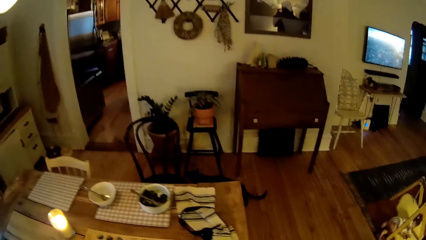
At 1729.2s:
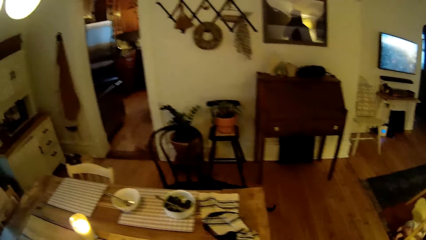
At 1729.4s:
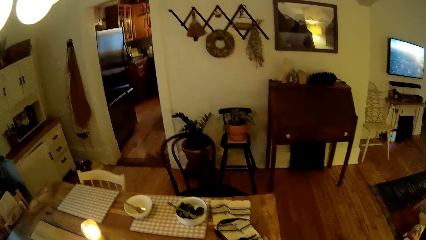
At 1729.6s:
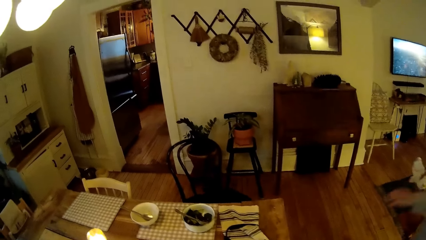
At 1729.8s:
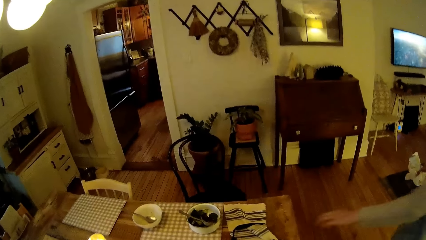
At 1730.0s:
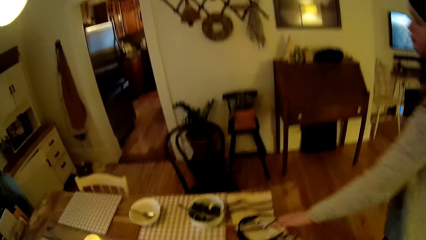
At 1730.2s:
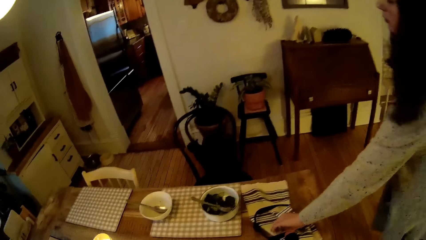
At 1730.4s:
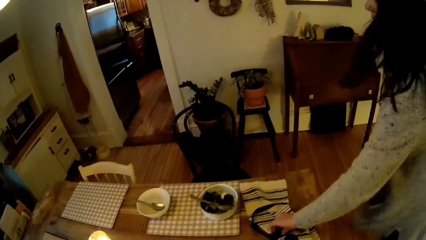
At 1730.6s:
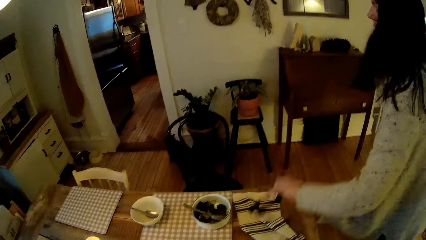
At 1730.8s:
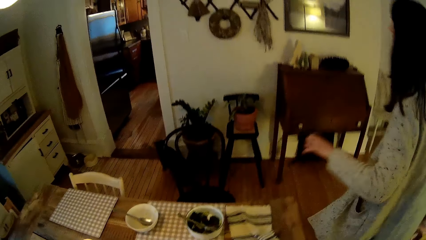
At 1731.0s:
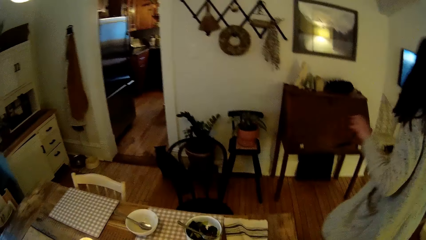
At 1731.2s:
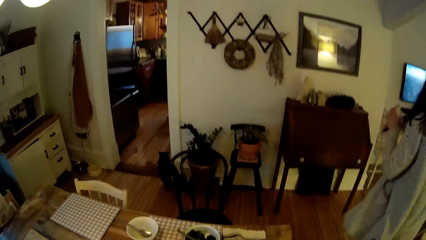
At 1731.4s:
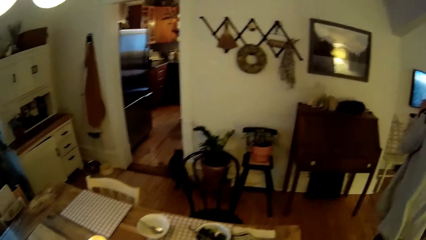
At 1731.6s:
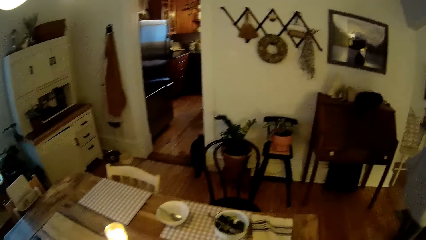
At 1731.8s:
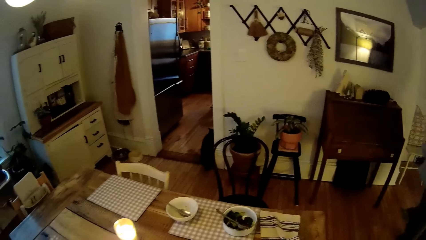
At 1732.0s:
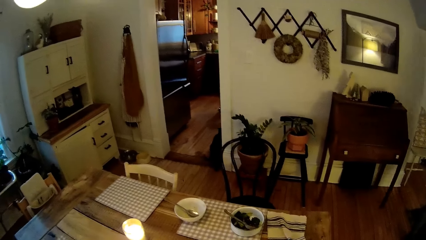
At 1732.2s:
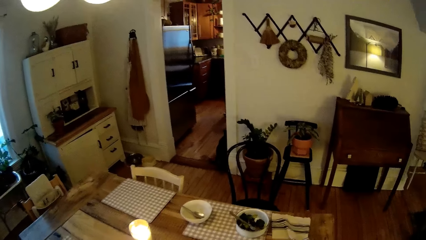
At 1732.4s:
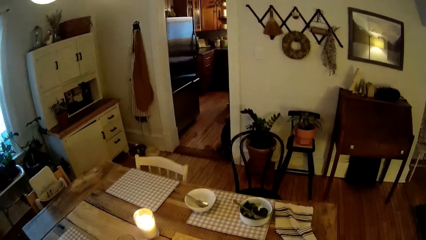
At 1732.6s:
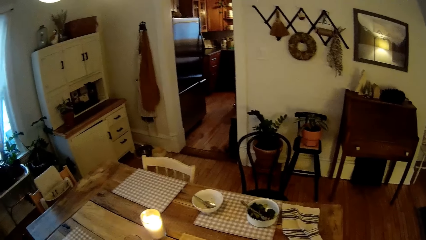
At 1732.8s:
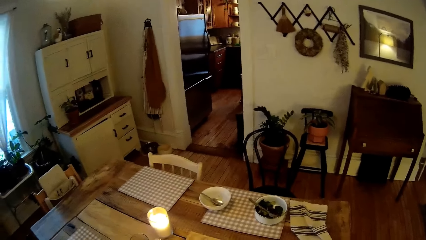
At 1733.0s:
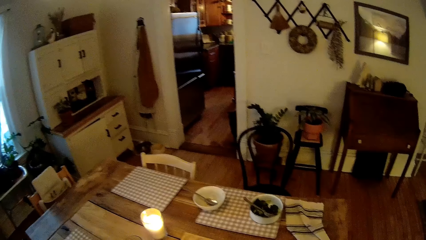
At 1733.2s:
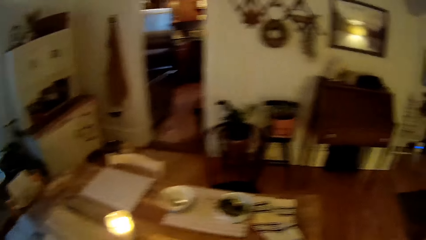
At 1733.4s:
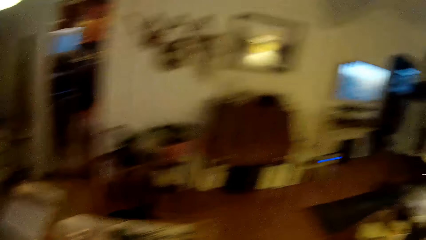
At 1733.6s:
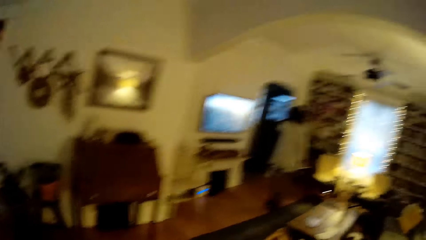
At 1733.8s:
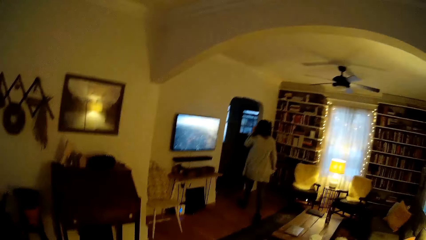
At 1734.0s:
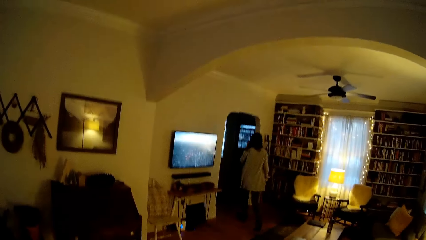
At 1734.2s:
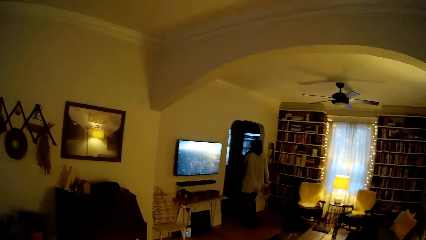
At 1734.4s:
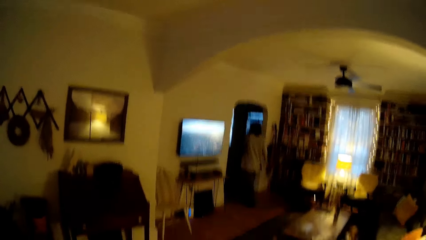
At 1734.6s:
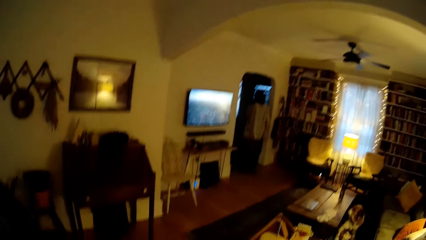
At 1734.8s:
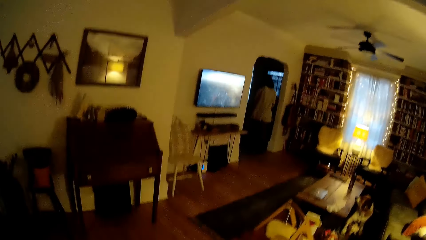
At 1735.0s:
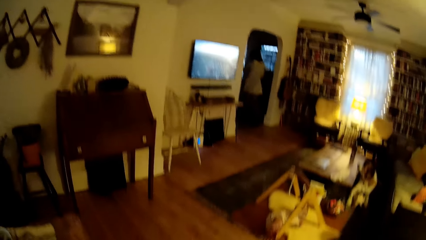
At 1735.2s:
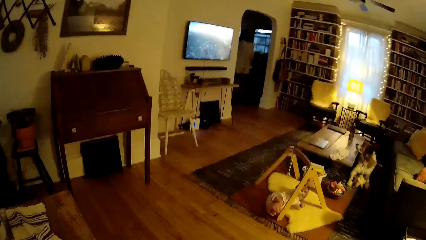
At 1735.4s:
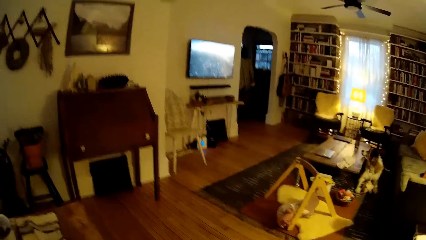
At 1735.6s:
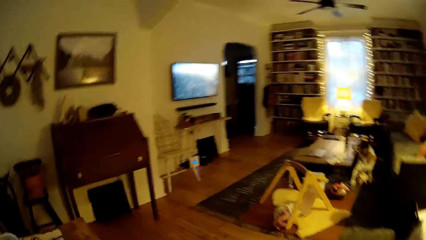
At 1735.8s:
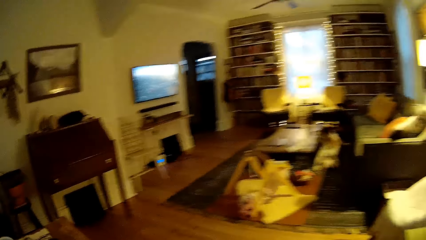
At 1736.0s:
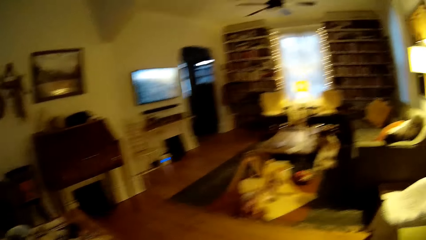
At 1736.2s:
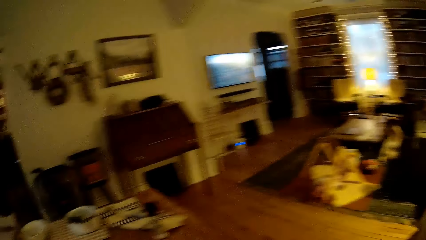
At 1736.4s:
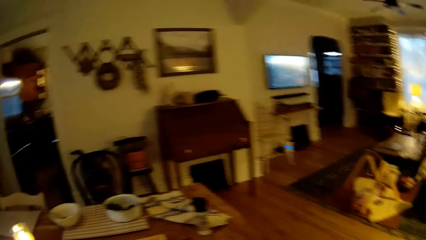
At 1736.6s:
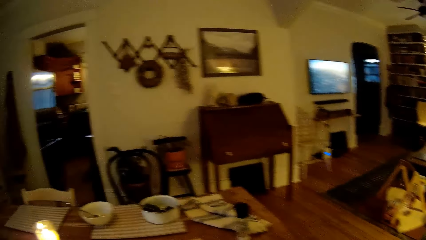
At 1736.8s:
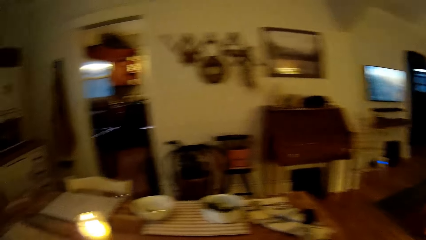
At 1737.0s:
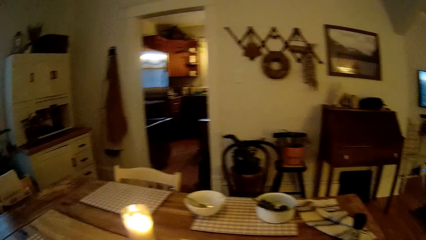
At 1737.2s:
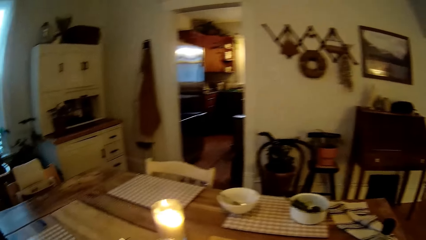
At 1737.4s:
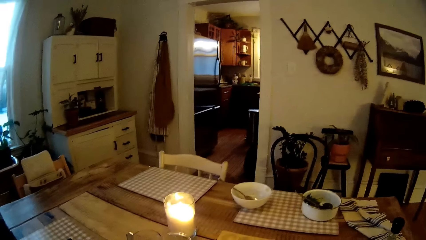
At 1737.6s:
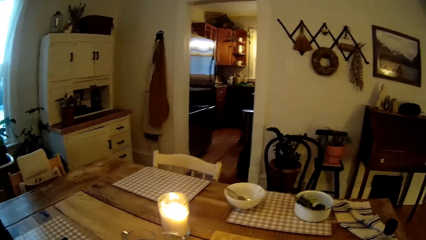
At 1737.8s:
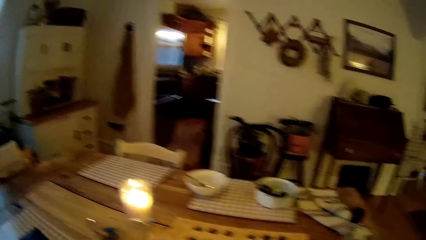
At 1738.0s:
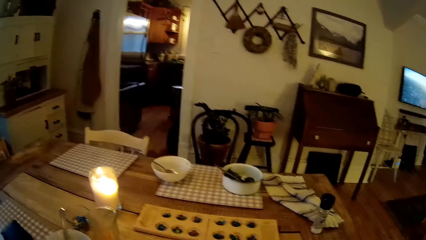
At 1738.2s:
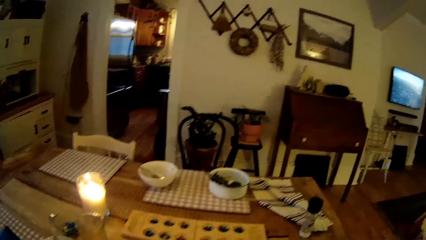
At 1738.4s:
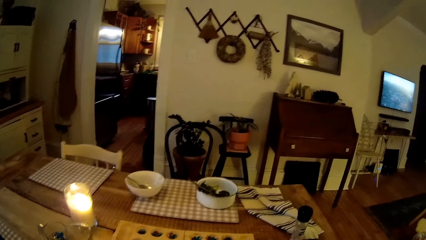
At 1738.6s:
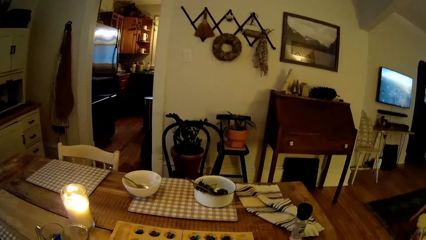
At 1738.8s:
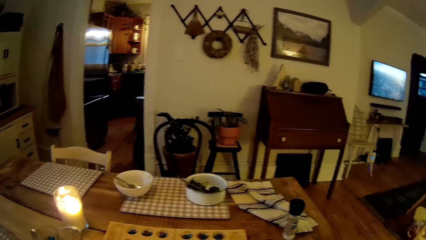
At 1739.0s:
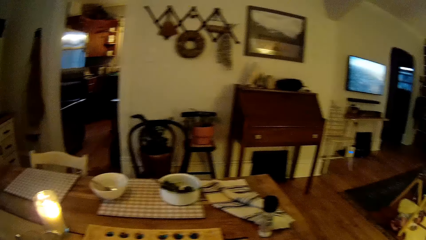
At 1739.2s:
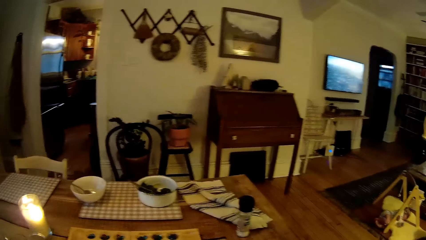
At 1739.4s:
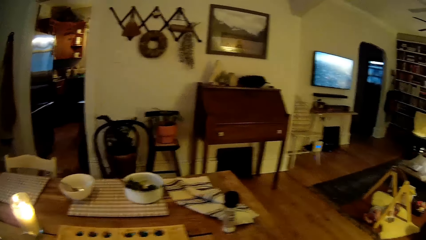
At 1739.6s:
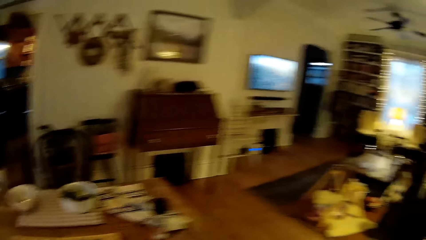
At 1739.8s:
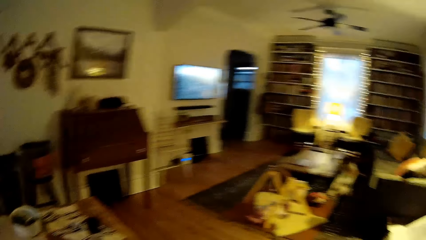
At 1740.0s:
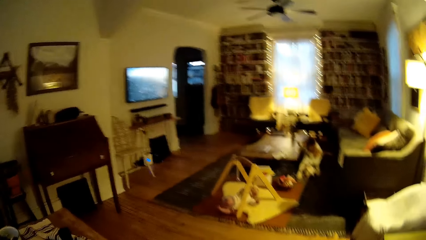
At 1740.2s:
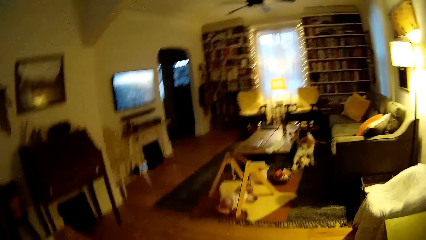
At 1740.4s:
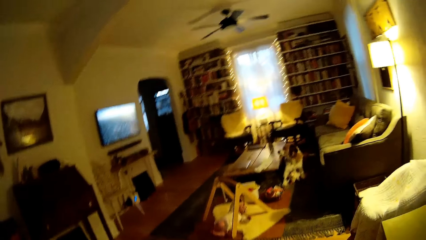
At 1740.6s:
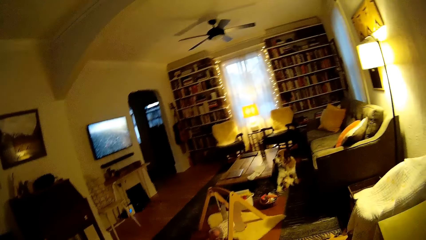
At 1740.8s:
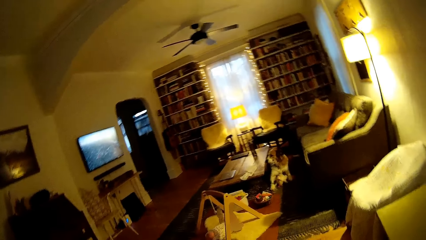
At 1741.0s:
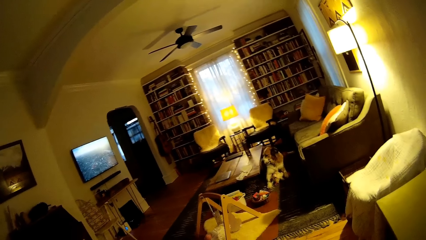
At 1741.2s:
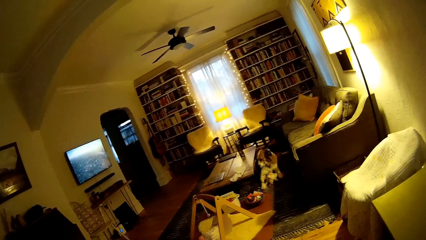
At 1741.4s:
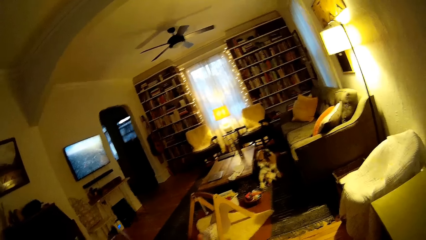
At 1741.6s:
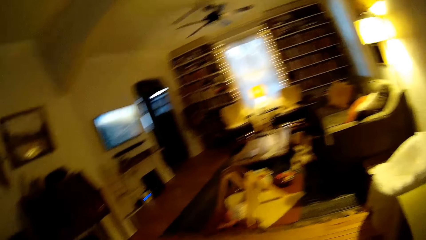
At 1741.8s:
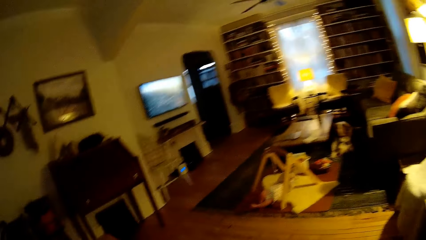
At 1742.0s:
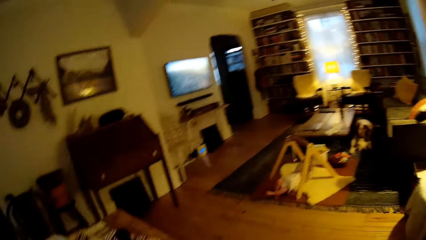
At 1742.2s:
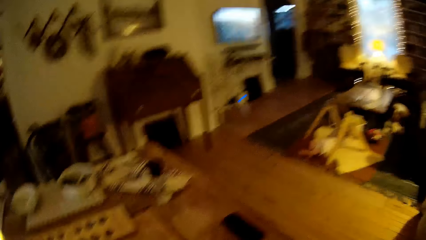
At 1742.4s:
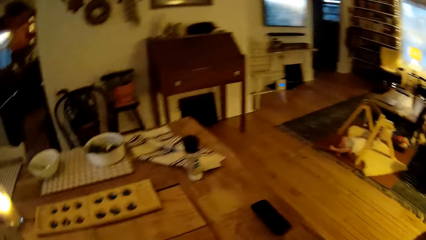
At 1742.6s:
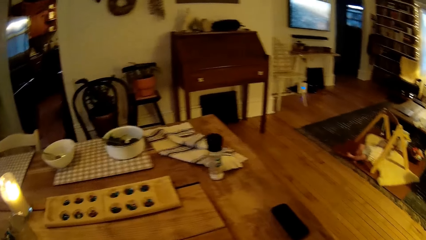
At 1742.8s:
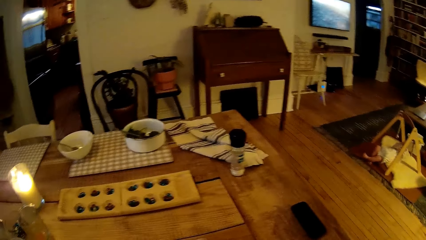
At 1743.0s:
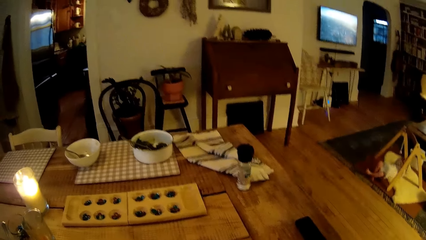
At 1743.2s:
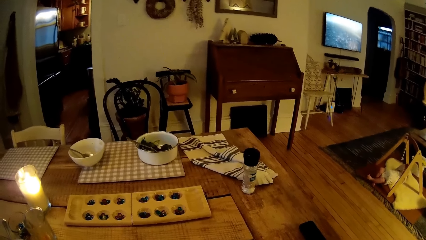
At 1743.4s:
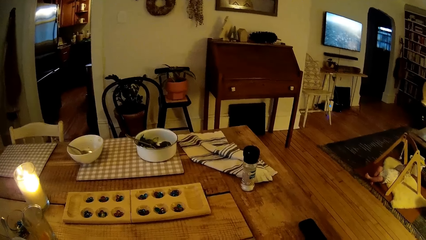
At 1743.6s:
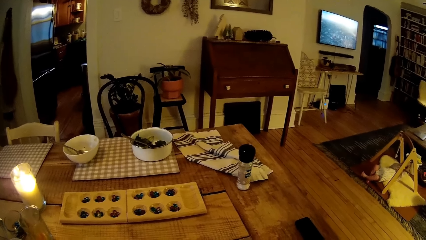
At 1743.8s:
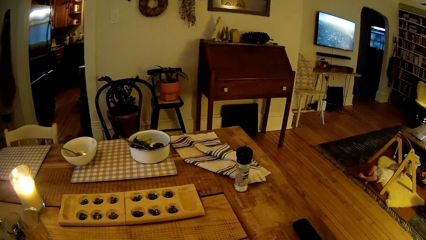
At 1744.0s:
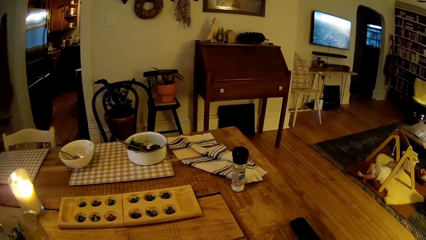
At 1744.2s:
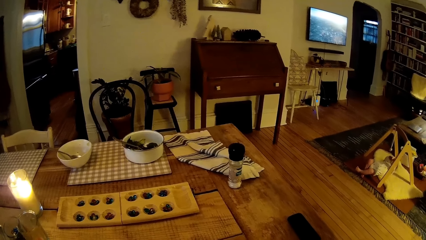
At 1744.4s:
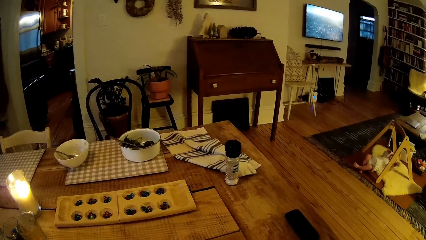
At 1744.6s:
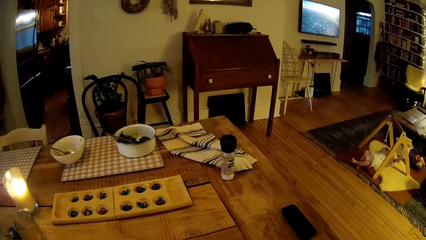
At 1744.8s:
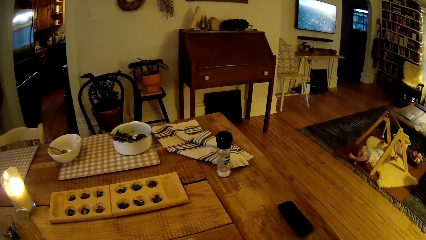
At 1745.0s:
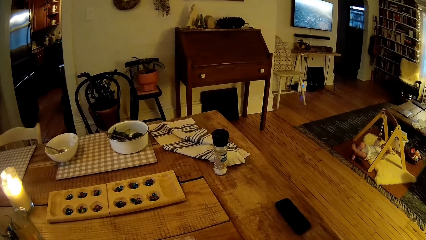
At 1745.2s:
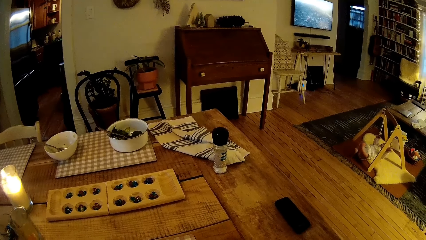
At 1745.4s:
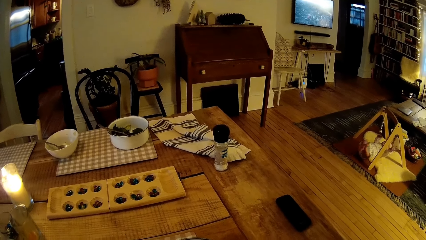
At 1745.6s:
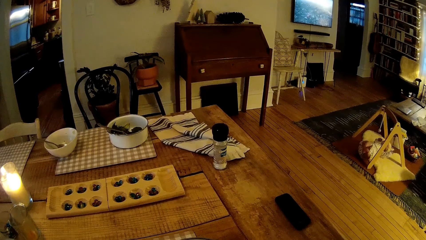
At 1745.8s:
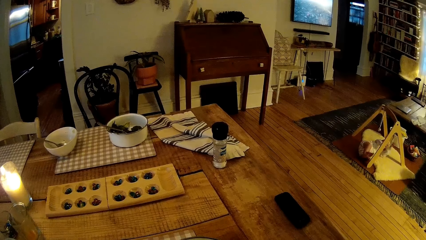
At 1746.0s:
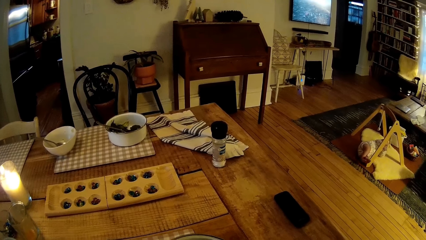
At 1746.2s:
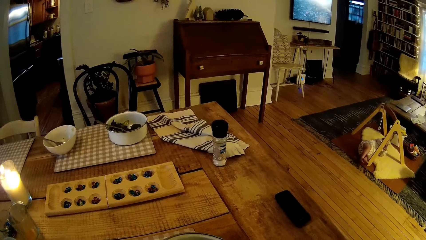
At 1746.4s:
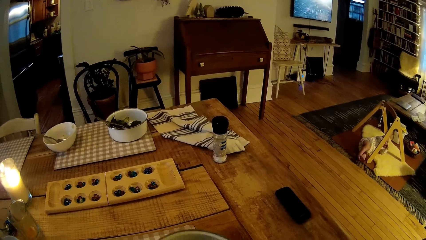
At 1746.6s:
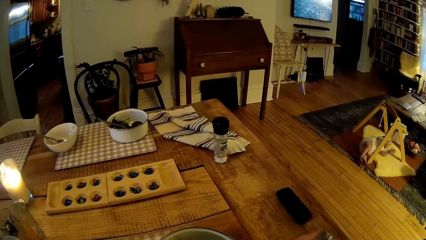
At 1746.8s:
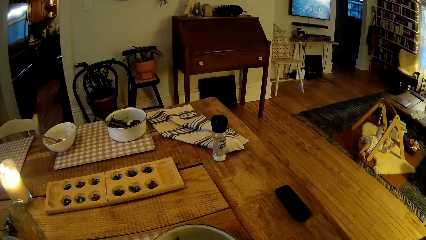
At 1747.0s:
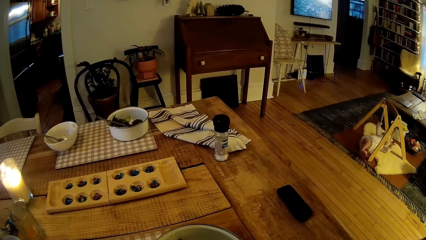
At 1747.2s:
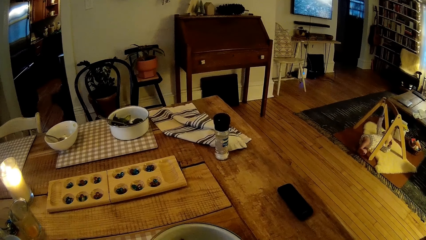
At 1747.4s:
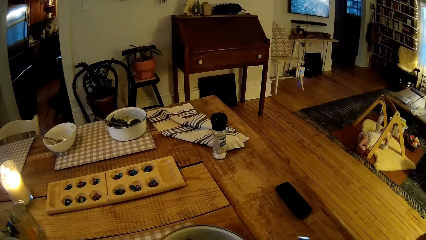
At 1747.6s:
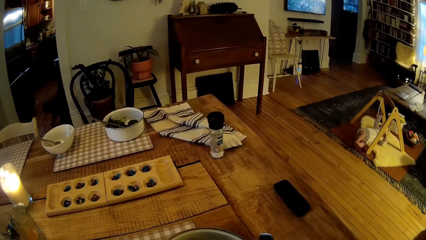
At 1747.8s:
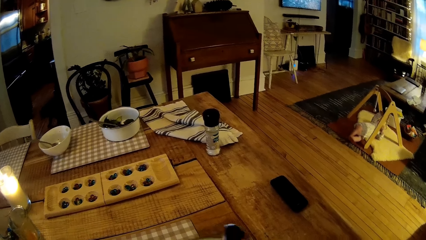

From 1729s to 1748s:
The woman picks up a pair of glasses from the table with her left hand and walks into a room. The camera wearer looks around the house. The baby hits a toy on the baby carrier on the floor.
